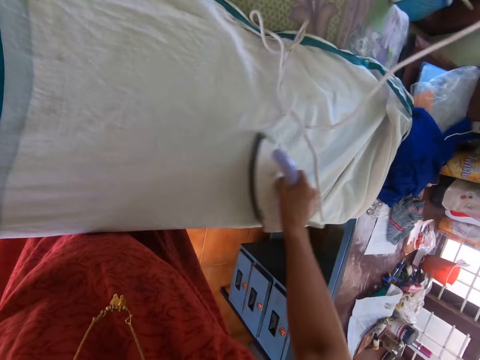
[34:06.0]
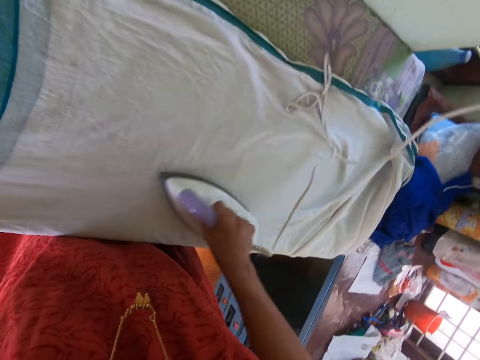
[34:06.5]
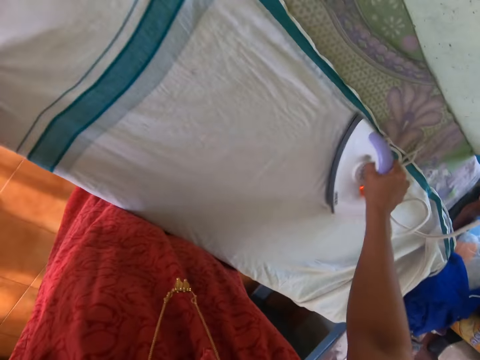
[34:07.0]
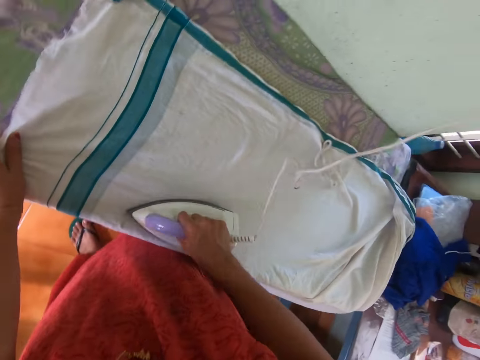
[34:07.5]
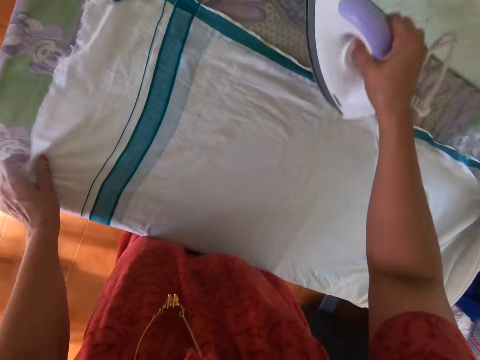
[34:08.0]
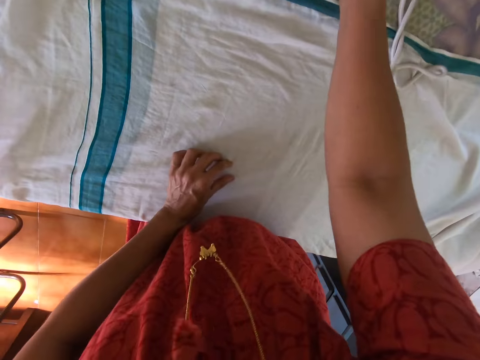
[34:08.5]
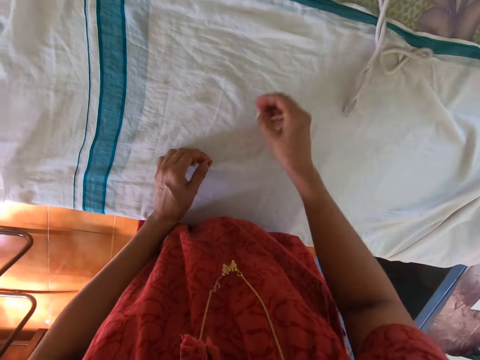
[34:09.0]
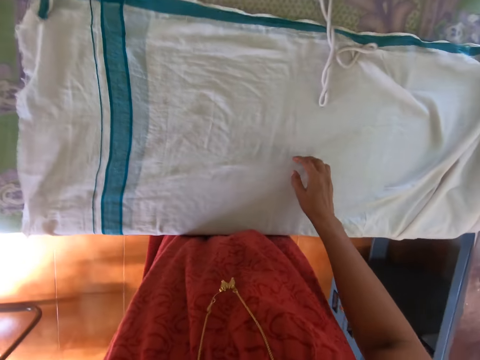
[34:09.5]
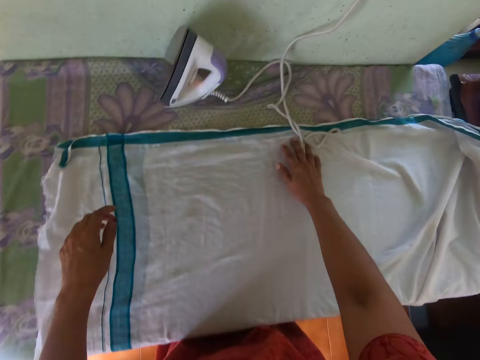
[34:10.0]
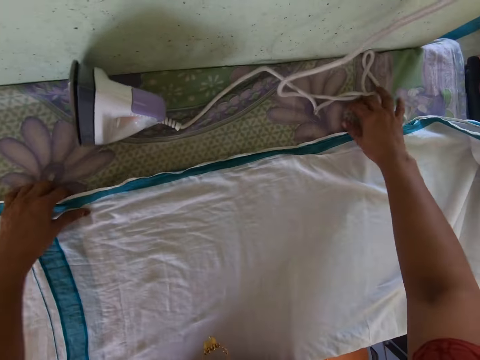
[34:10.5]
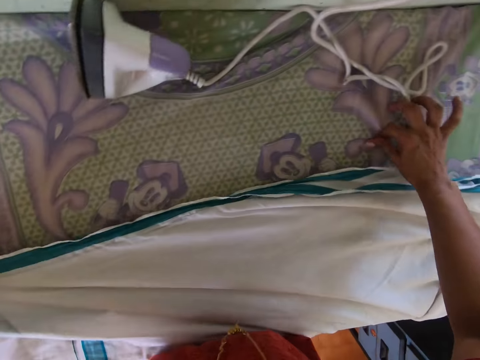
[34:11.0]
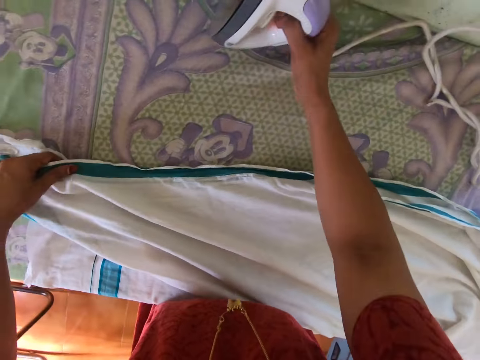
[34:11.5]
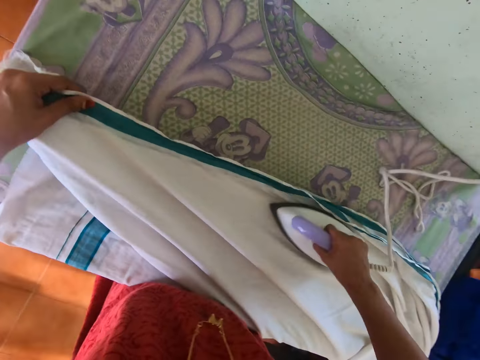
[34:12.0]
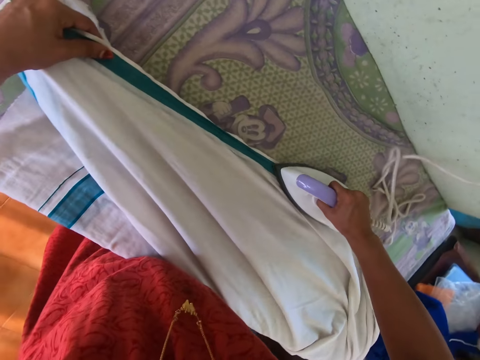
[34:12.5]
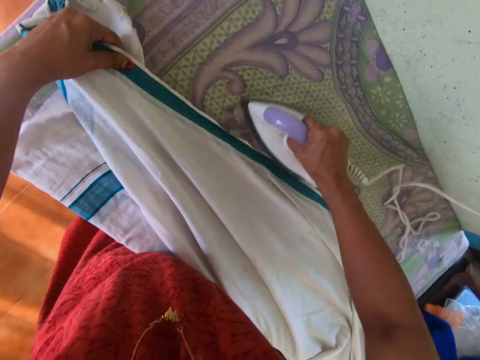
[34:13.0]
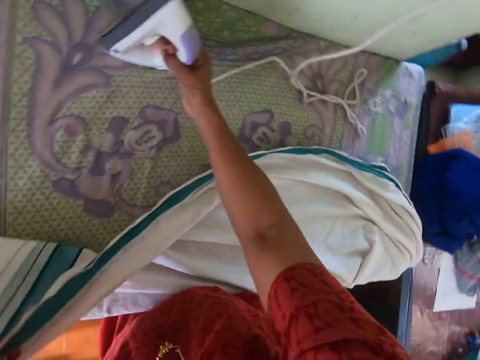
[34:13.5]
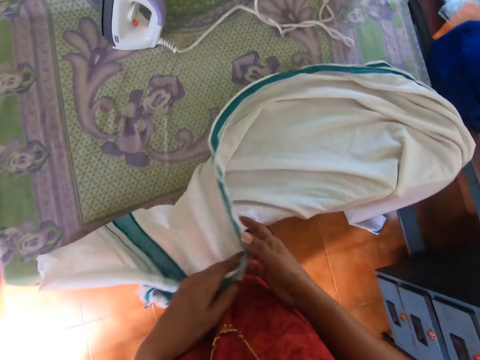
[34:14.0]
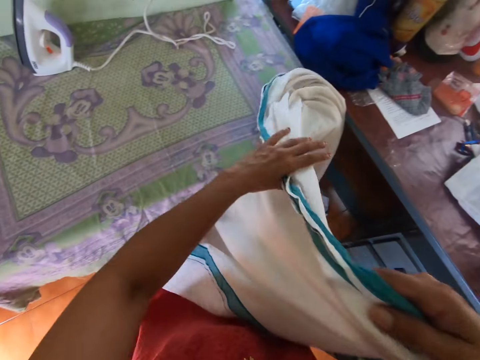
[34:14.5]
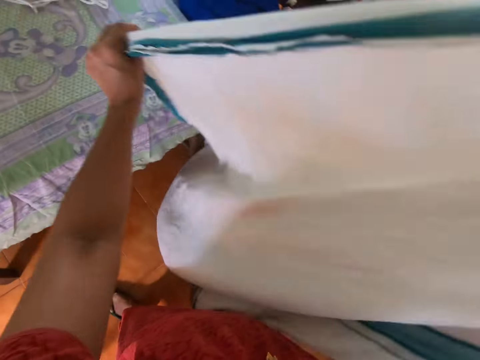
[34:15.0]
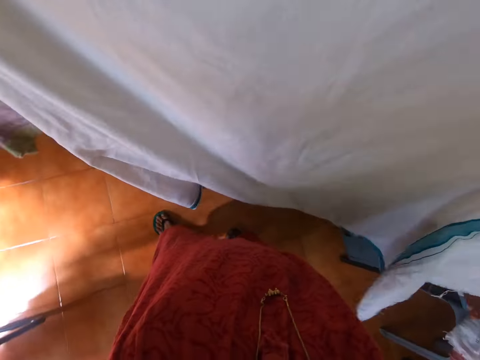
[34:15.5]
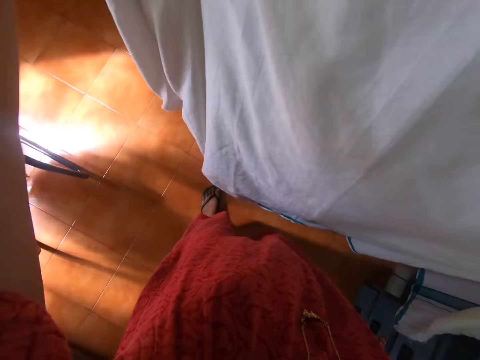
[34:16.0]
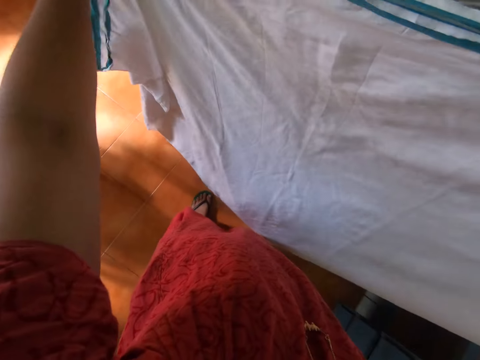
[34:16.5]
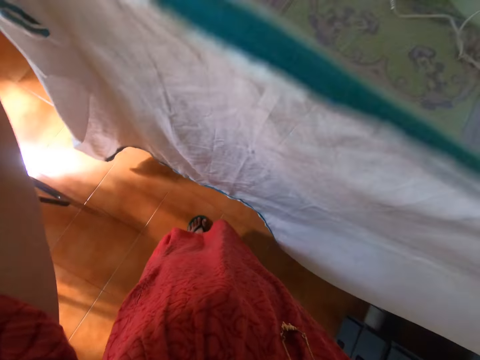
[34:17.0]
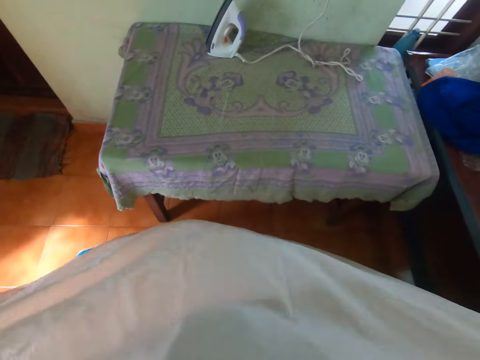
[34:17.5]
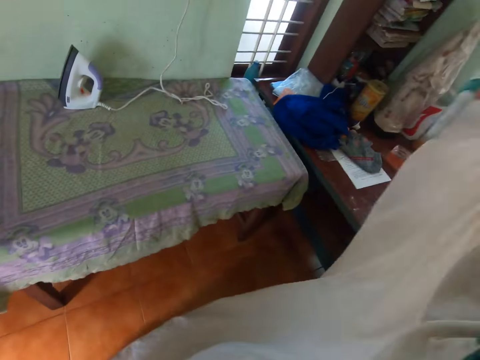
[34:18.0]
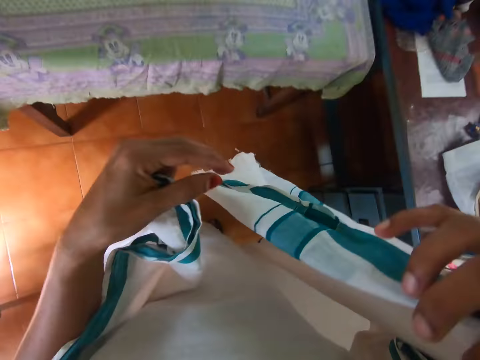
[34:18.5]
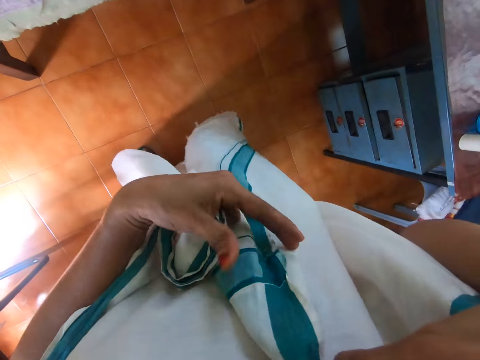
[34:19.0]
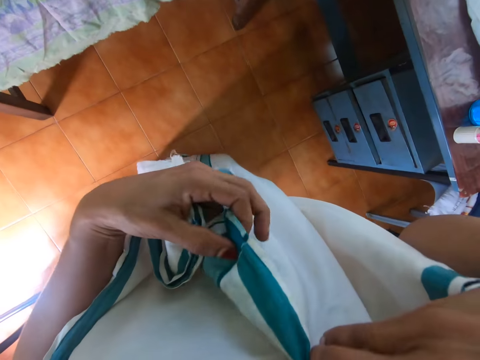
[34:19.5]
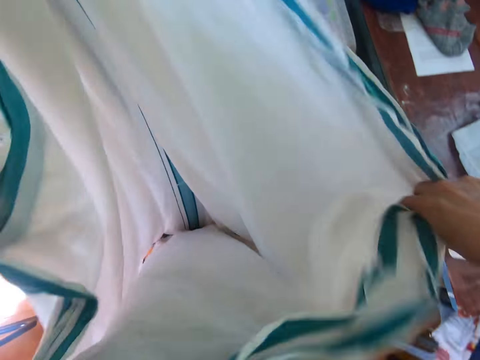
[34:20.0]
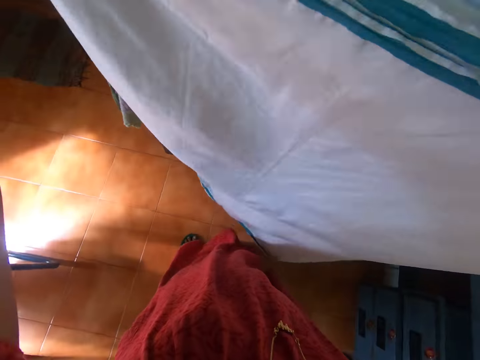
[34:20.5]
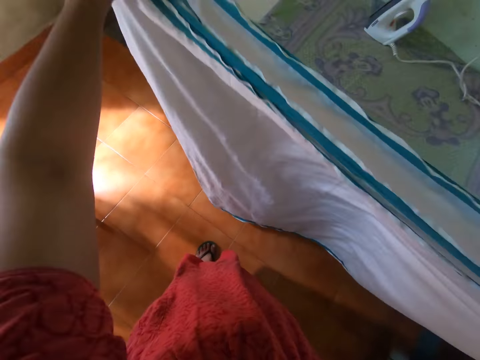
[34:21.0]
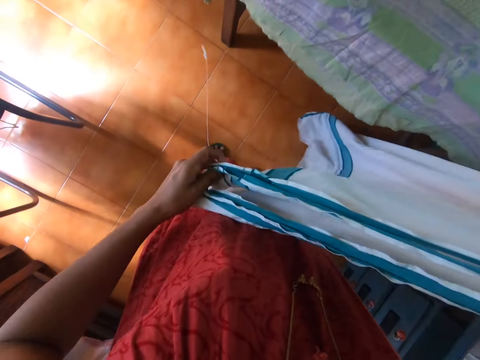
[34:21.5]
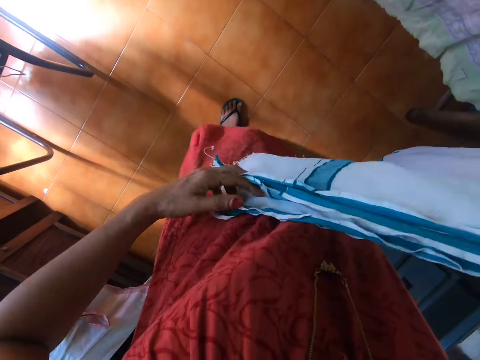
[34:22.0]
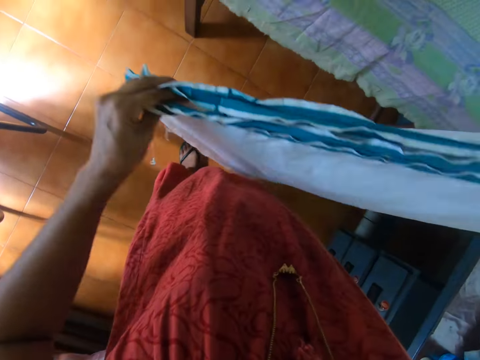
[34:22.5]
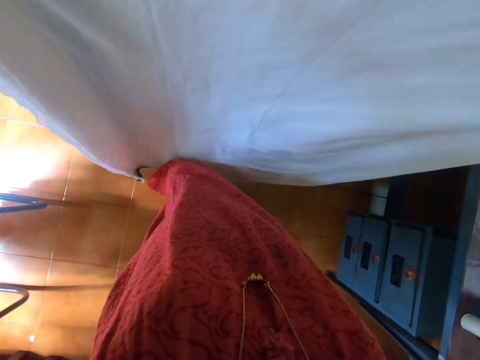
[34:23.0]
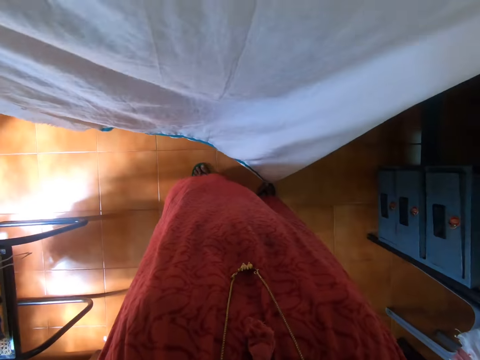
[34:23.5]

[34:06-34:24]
The camera wearer places the pressing iron on the table with her right hand. She picks dirt from the cloth with her left hand. She disposes the dirt with her left hand. She moves the pressing iron cord with her right hand. She picks the cloth from the table with her left hand. She picks the pressing iron from the table with her right hand. She irons the cloth on the table with the pressing iron in her right hand. She places the pressing iron on the table with her right hand. She picks the cloth. She passes the cloth from her left hand to her right hand. She straightens the cloth with her hands. She folds the cloth with her hands.

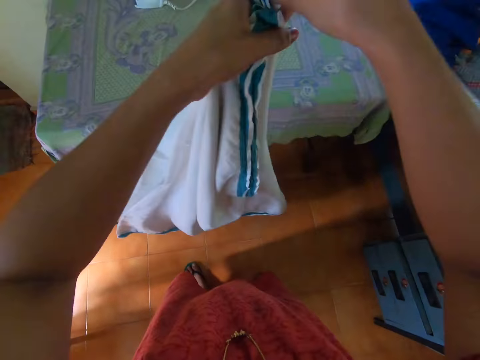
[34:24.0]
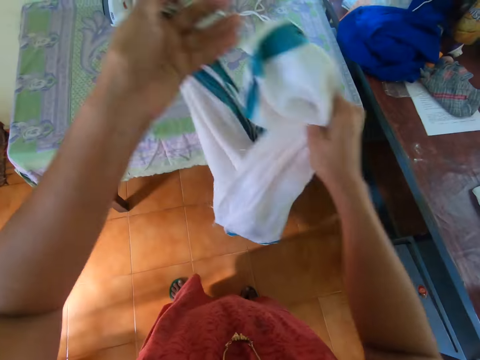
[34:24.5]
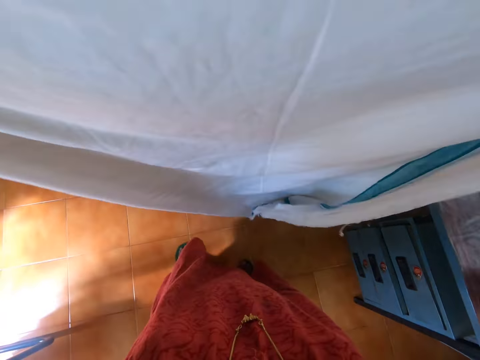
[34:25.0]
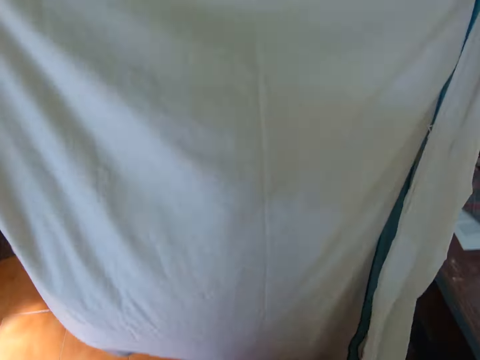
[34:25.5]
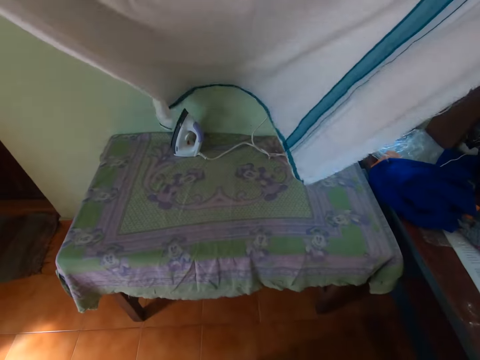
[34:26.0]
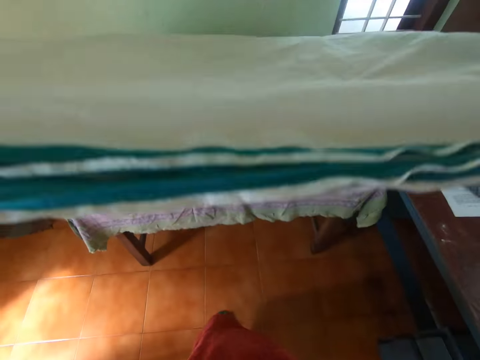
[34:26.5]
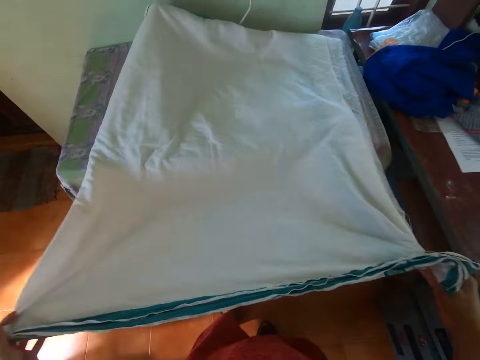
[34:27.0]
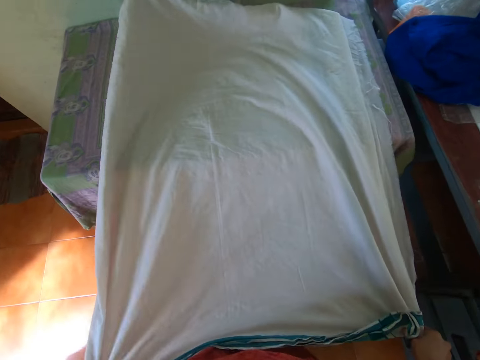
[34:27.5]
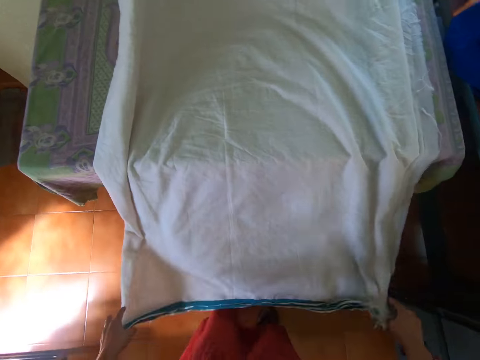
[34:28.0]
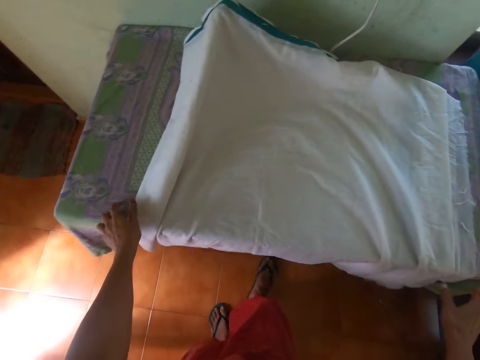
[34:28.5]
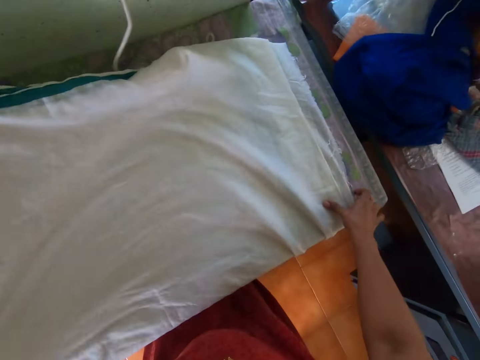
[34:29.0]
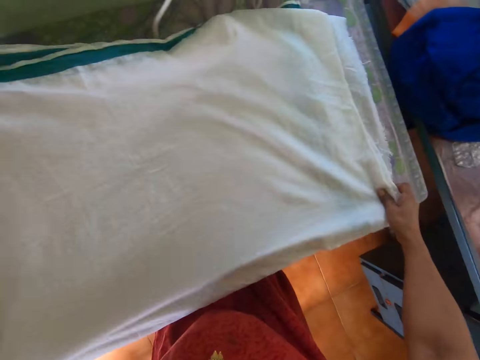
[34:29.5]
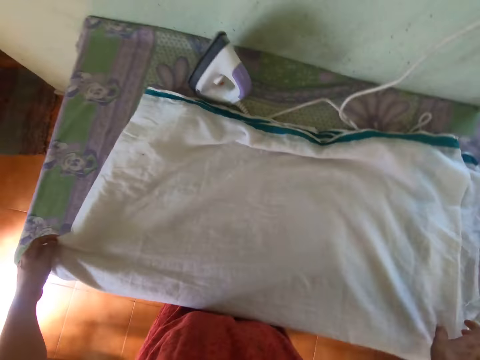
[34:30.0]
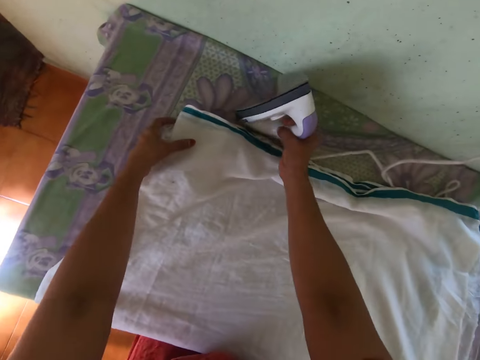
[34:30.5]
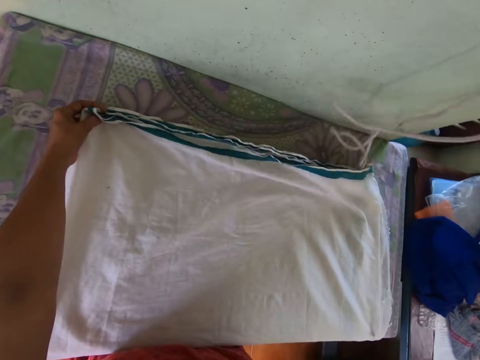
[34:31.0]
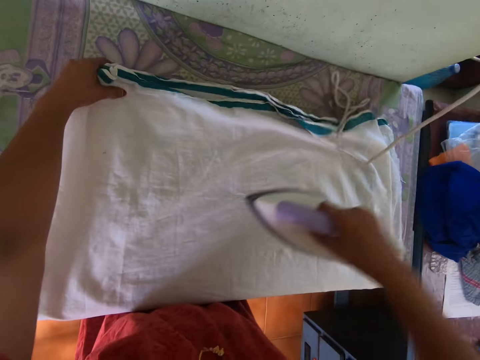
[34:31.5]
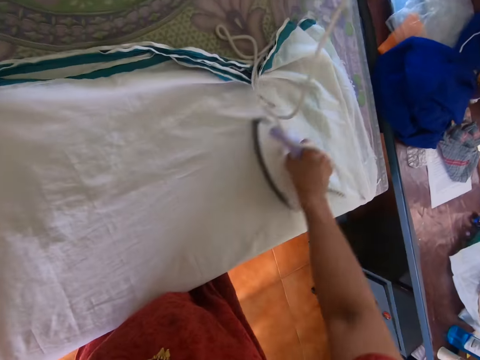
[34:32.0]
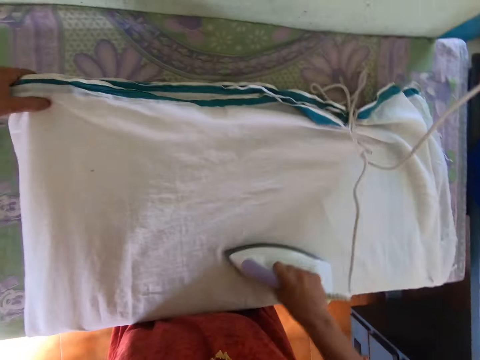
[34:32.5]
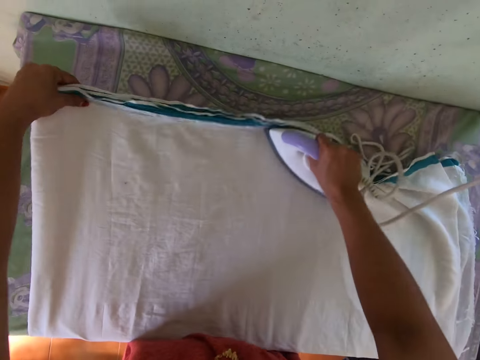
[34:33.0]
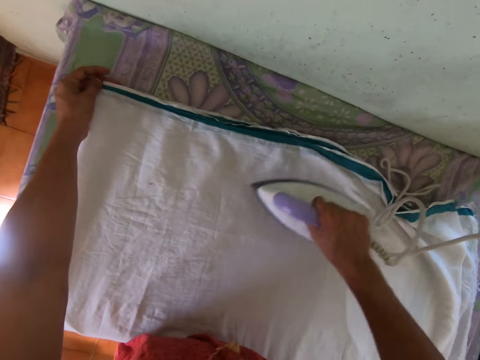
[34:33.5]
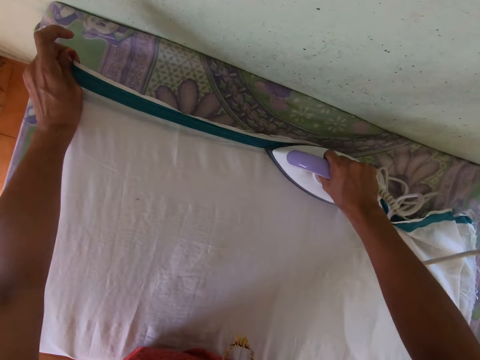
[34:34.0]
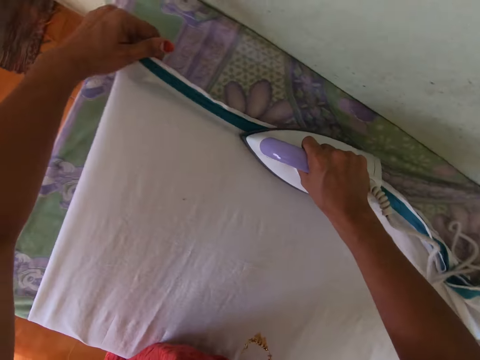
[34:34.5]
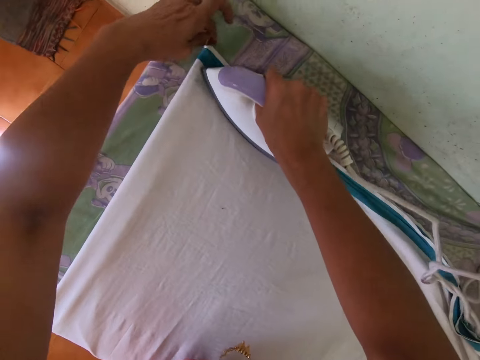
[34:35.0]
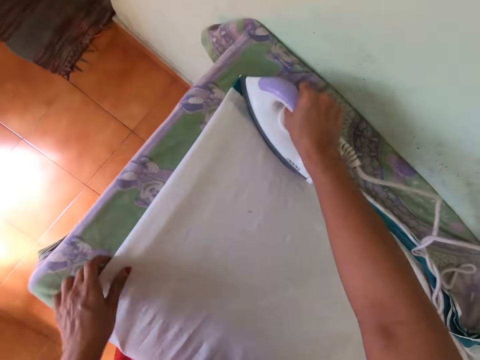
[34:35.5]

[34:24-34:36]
The camera wearer places the cloth on the table with her hands. She adjusts the cloth with her hands. She holds the cloth with her left hand. She picks the pressing iron from the table with her right hand. She irons the cloth on the table with the pressing iron in her right hand.
